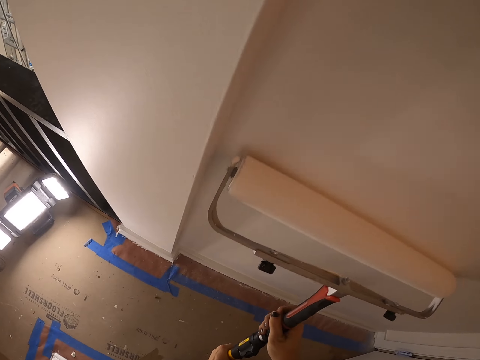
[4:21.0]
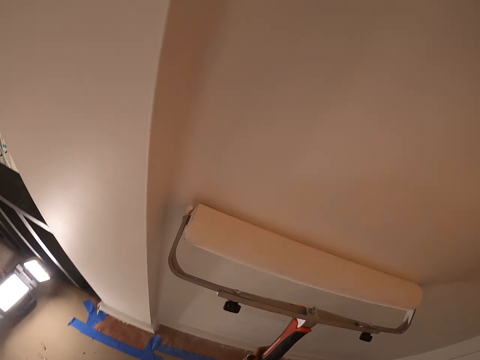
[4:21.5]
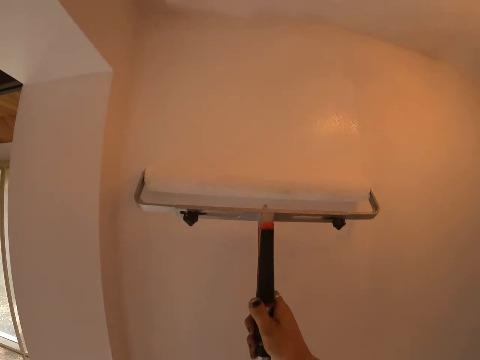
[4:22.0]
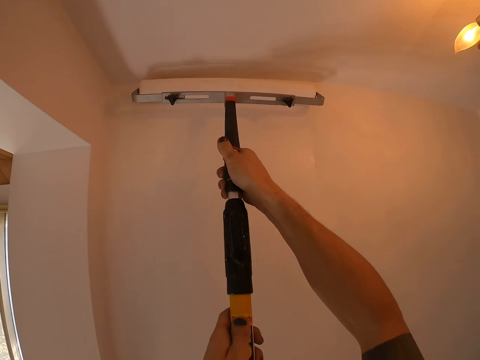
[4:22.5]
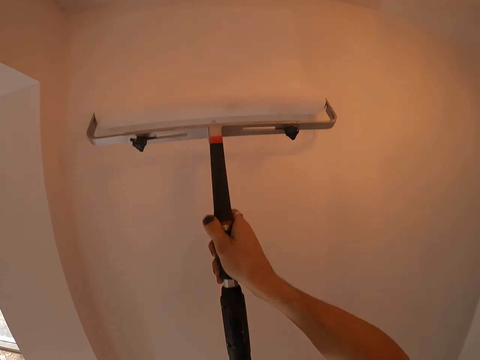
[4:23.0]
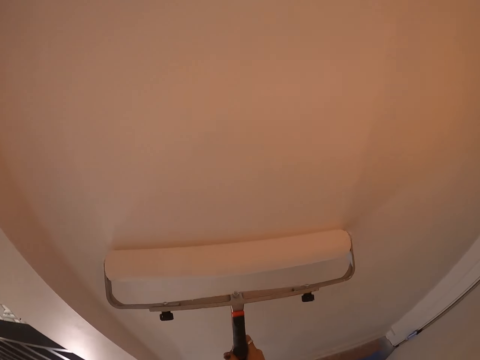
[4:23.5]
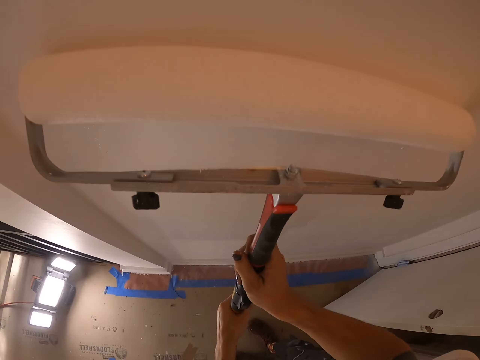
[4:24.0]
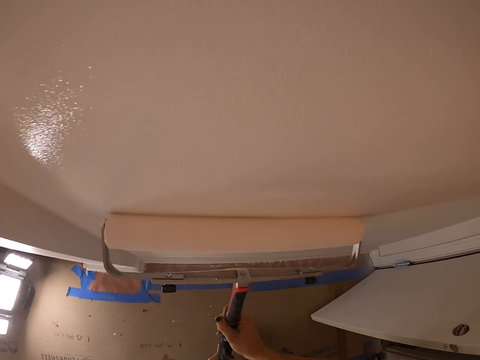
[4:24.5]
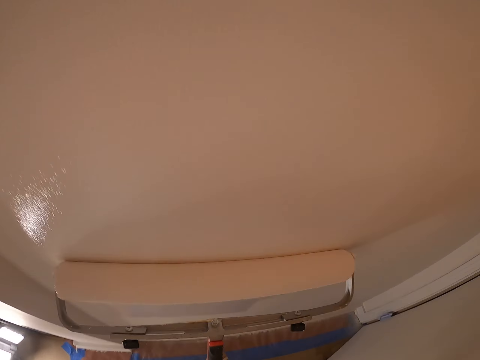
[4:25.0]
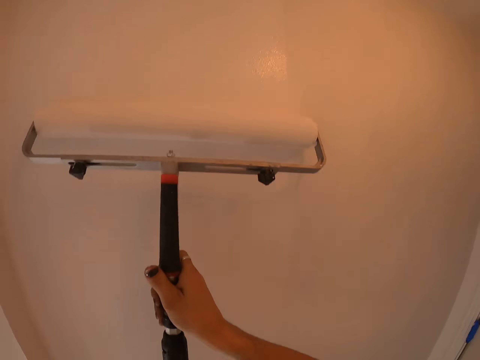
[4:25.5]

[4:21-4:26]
The camera wearer paints.

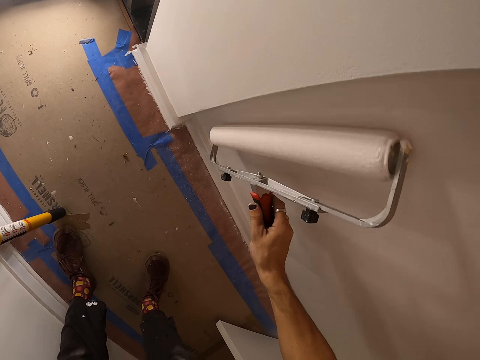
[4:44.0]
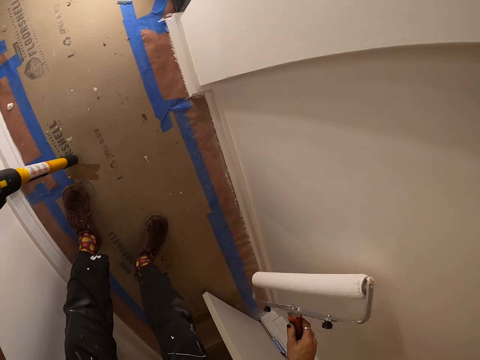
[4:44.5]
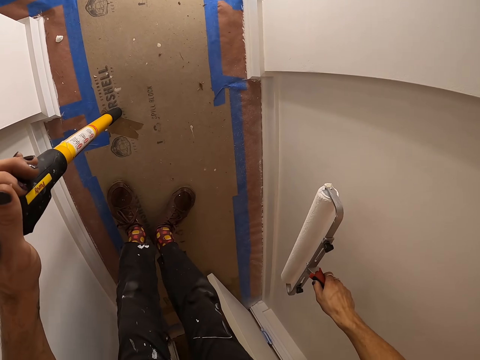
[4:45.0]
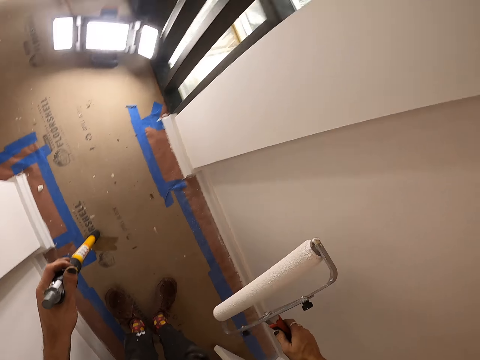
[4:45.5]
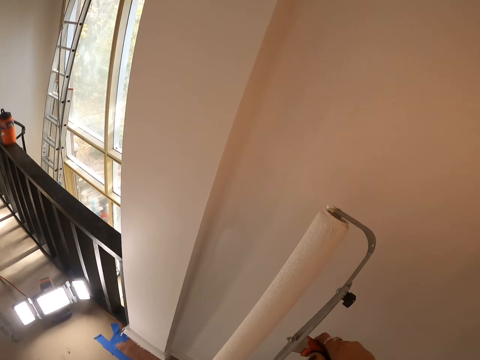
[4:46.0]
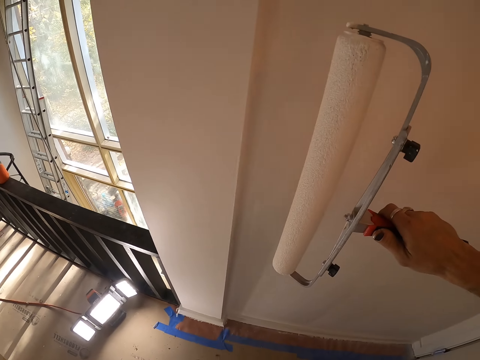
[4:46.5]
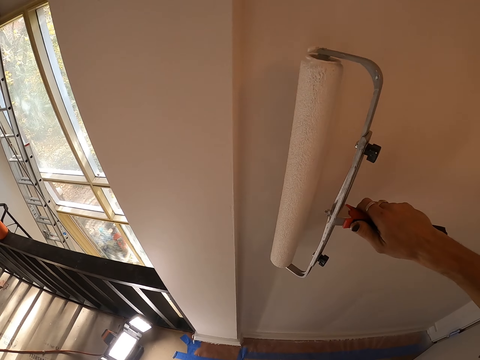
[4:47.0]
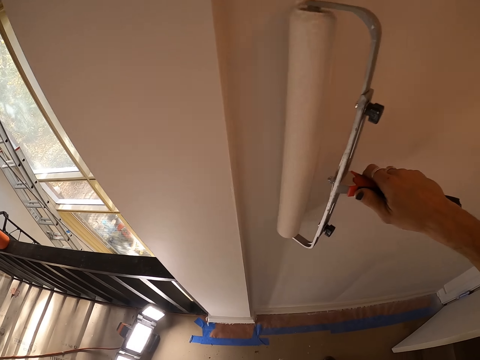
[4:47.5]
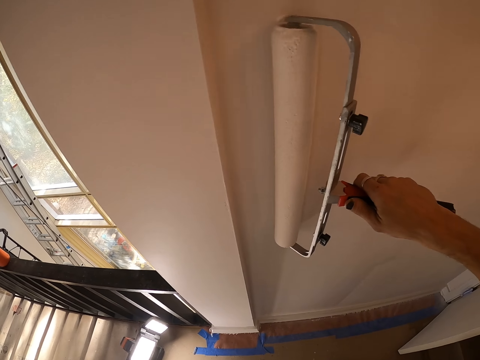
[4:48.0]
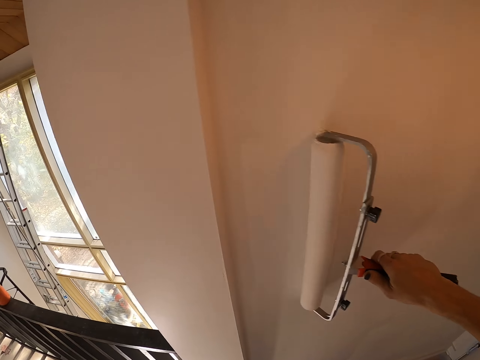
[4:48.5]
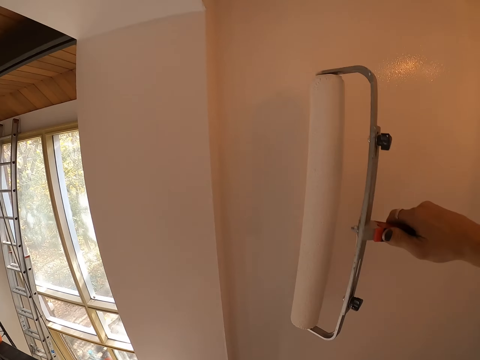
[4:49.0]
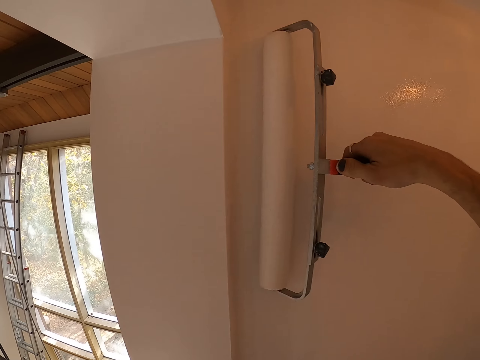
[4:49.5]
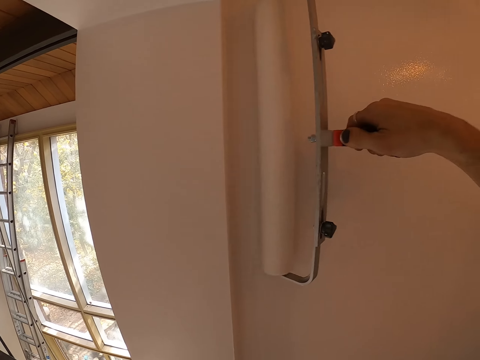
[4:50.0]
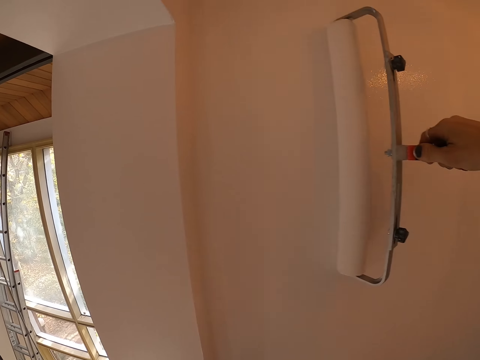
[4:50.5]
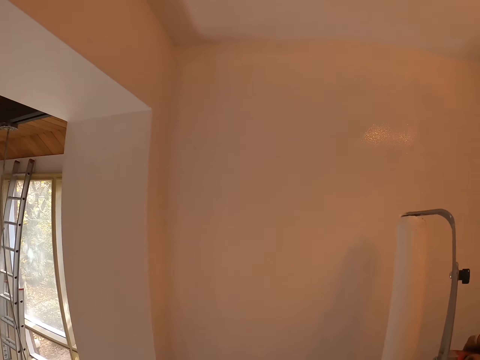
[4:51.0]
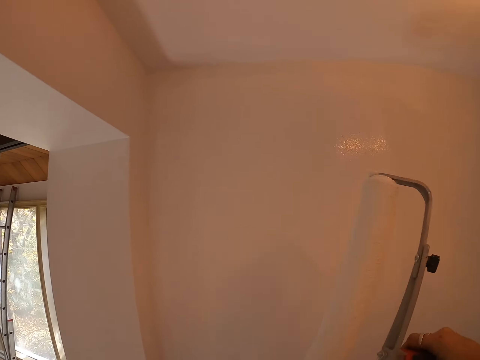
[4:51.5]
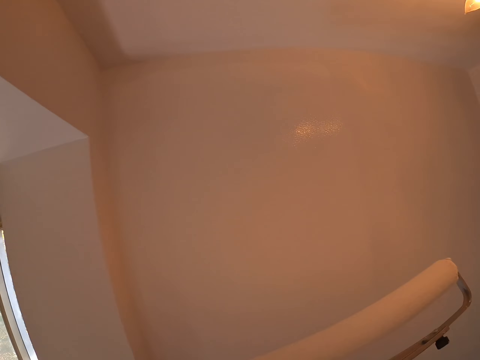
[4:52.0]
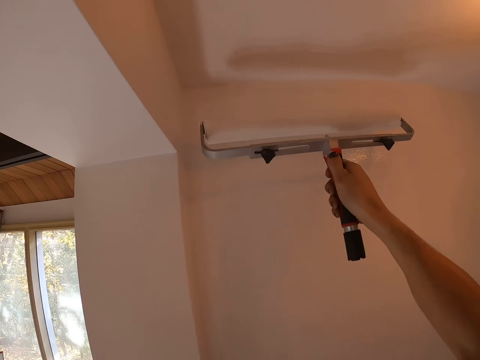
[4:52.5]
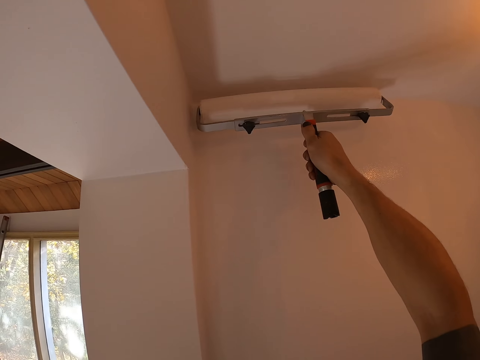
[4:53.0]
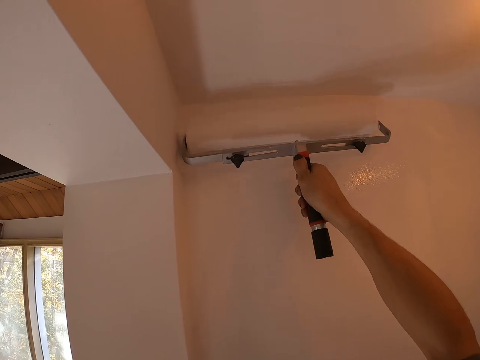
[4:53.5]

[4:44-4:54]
The camera wearer lifts the paint roller. They spread paint on a wall with the paint roller. They lift the paint roller. They spread paint on the wall with the paint roller. They lift the paint roller.

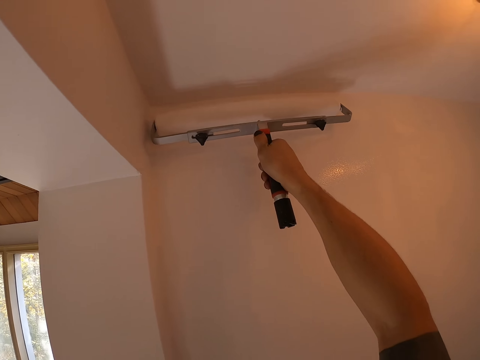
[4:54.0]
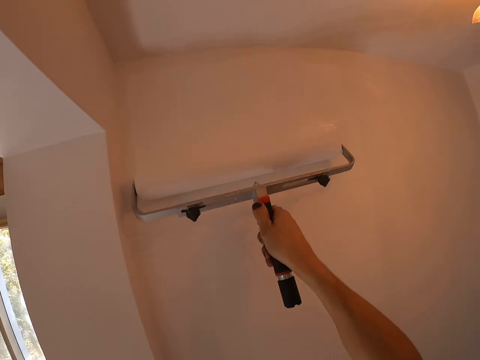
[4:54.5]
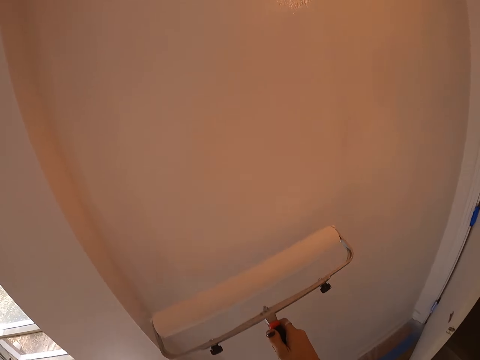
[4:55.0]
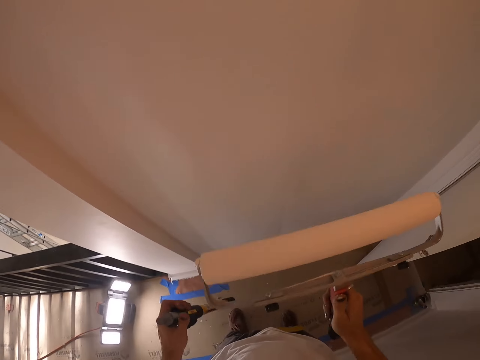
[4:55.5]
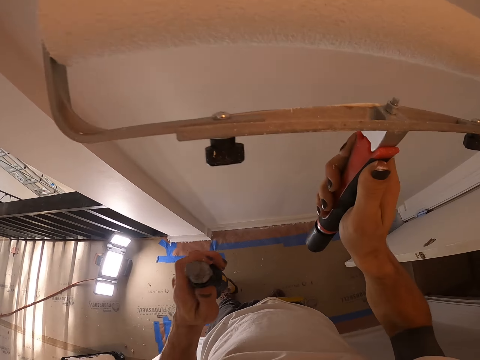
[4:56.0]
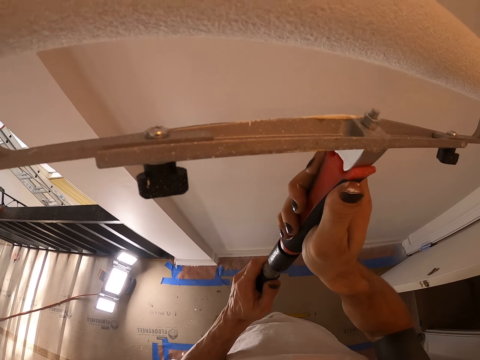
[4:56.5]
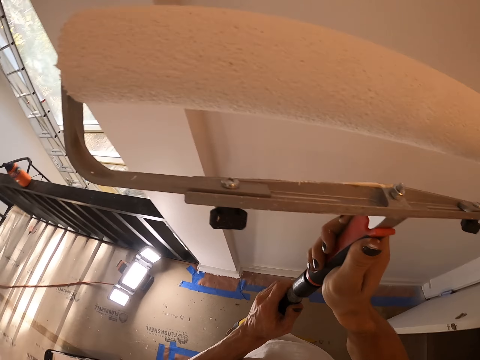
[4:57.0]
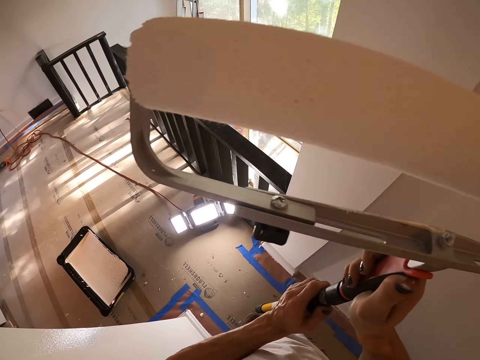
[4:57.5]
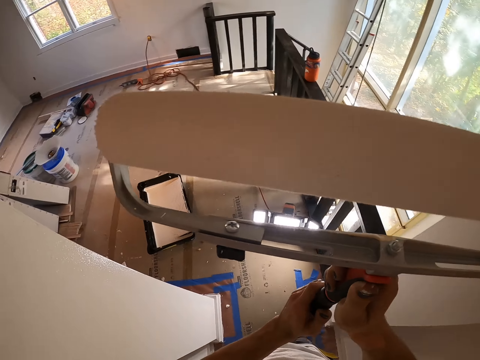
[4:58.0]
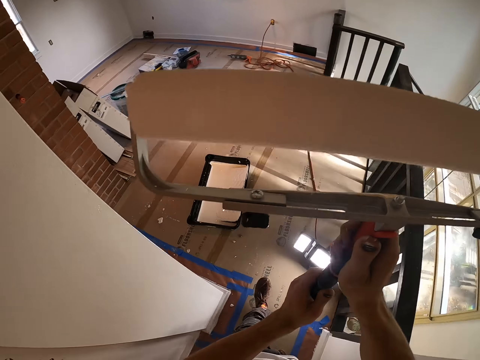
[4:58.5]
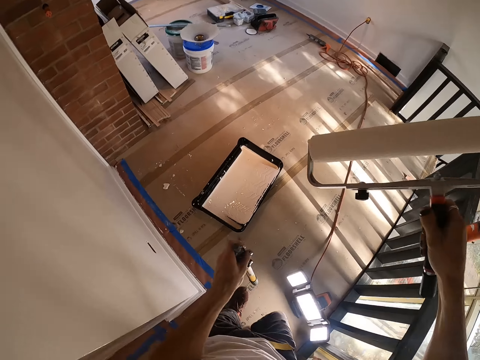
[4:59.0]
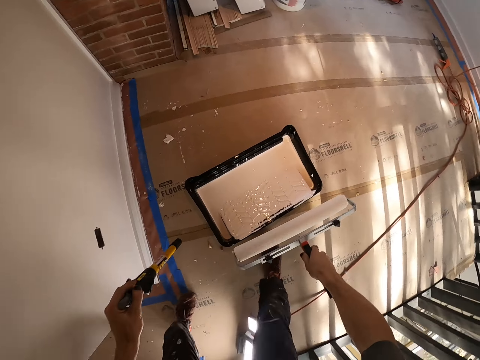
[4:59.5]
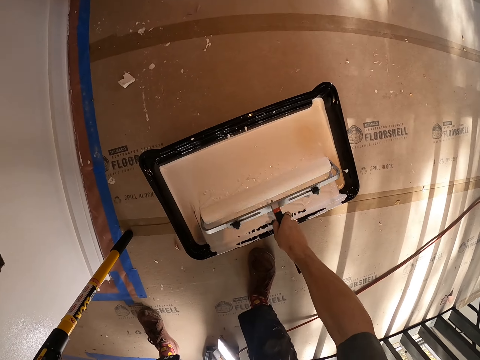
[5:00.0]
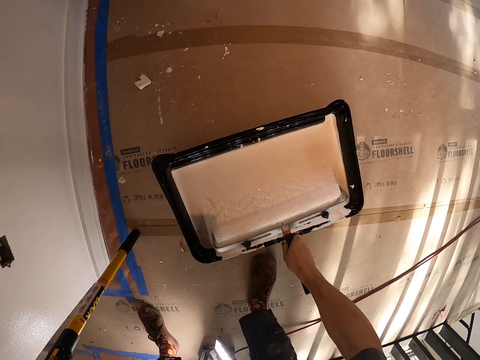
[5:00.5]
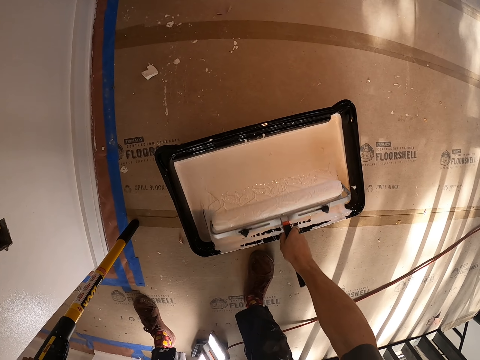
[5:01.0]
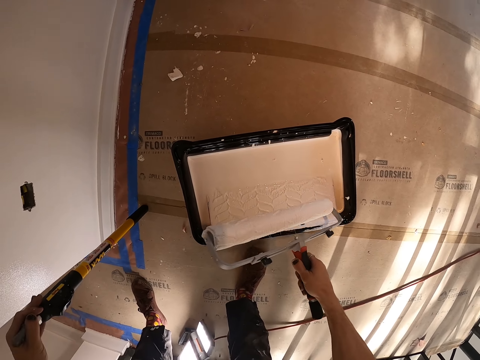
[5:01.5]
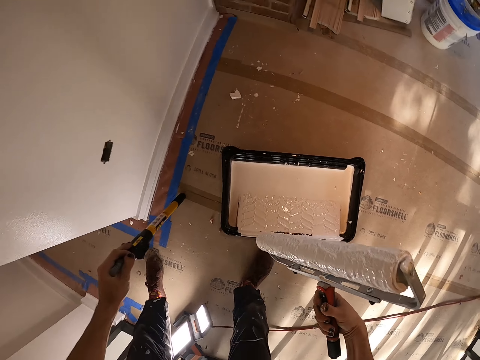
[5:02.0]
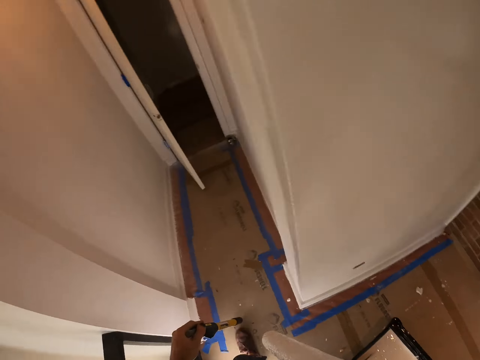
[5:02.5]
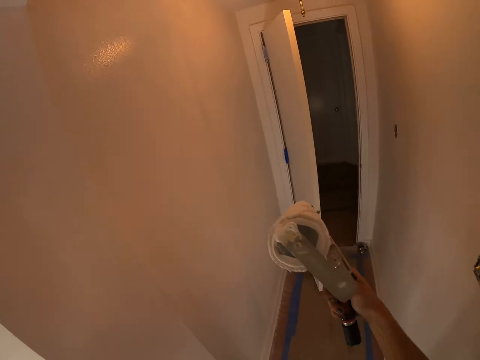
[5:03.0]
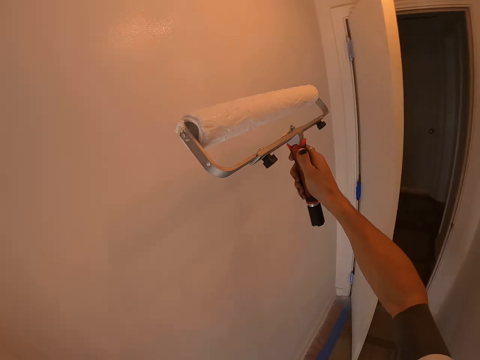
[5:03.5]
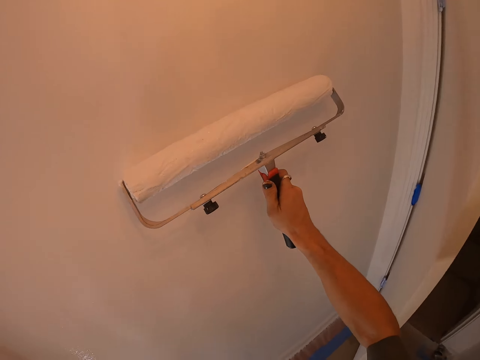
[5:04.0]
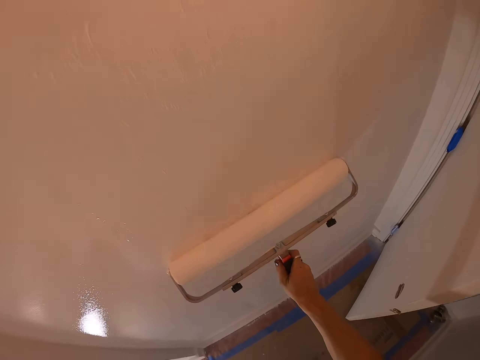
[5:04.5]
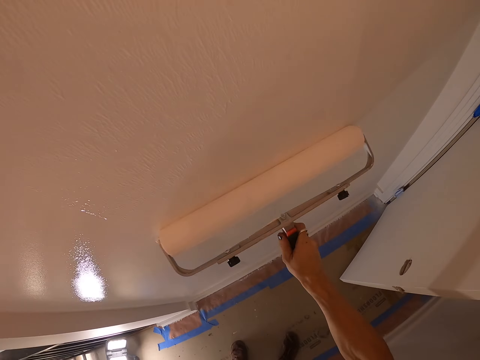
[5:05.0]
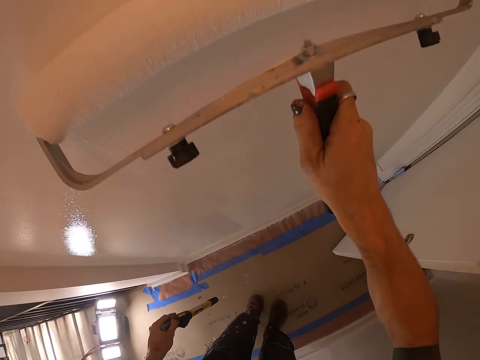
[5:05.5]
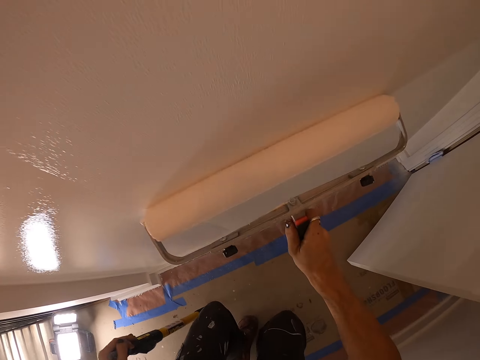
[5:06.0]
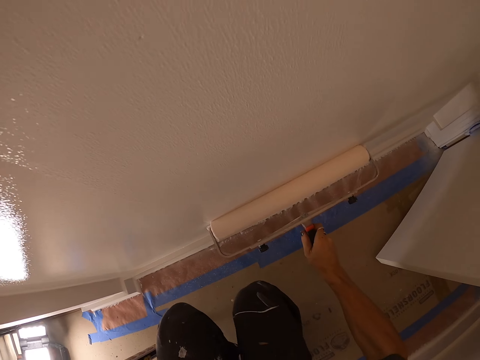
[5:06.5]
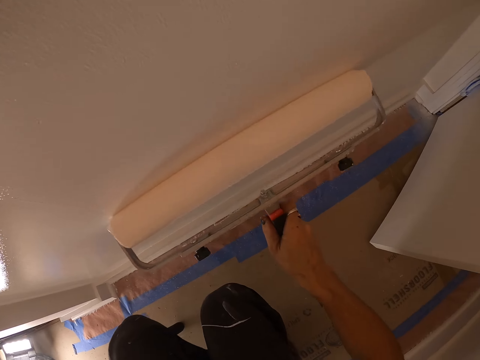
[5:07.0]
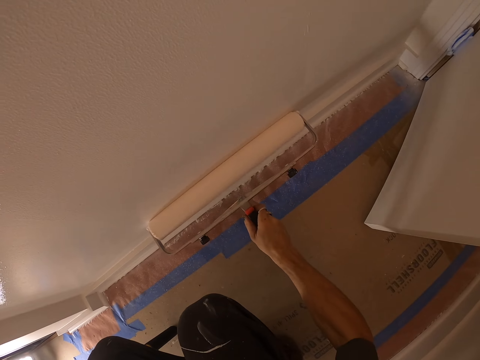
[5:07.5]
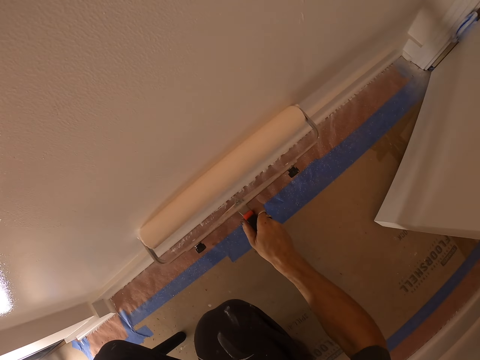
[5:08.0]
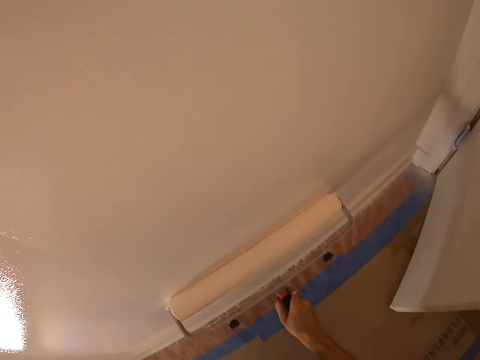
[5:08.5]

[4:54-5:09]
The camera wearer spreads paint on the wall with the paint roller. They lift the paint roller. They connect the paint roller with the paint roller stick. They stop connecting the stick with the paint roller. They walk around and bend down. They apply paint to the paint roller, rolling it to the paint can. They get up with the paint roller and walk towards the wall. They paint the wall with the roller paint brush. They paint down the wall.
